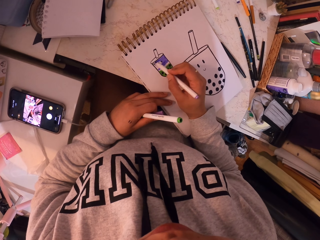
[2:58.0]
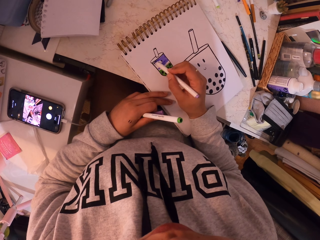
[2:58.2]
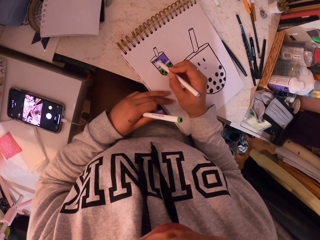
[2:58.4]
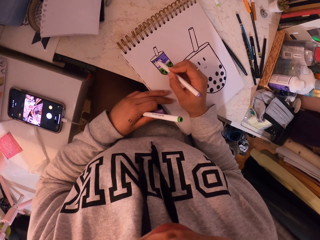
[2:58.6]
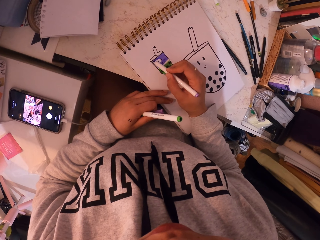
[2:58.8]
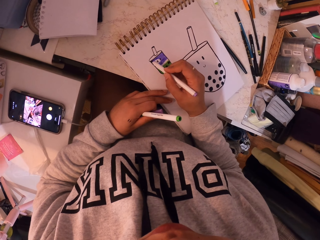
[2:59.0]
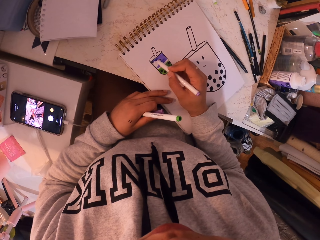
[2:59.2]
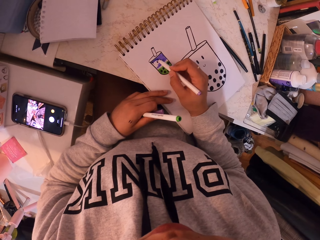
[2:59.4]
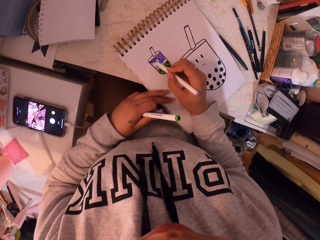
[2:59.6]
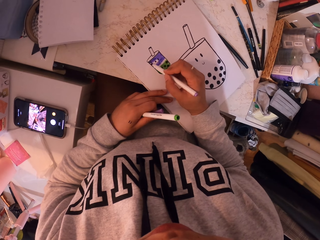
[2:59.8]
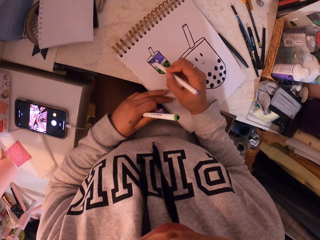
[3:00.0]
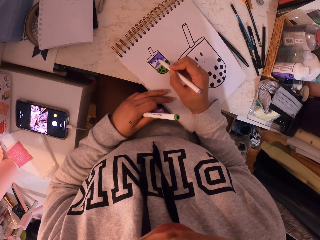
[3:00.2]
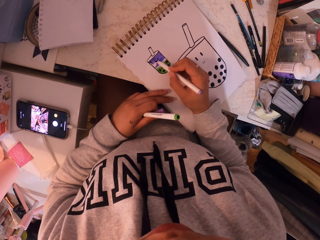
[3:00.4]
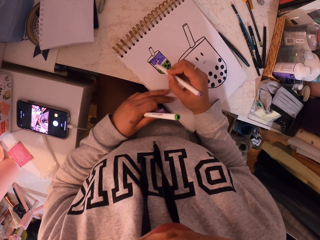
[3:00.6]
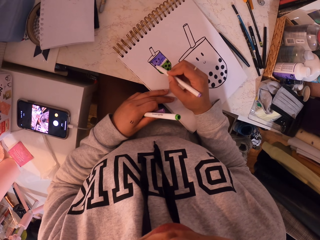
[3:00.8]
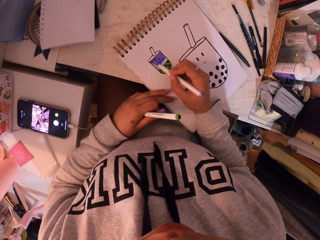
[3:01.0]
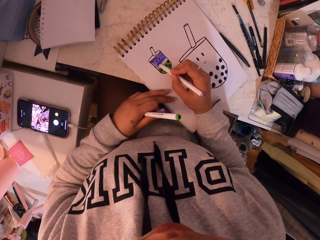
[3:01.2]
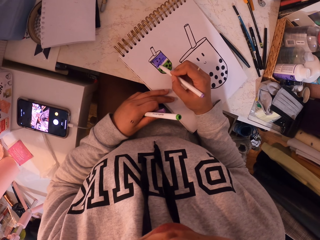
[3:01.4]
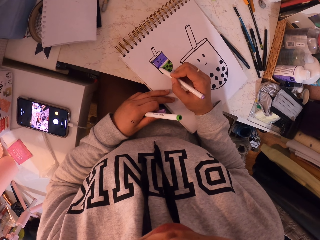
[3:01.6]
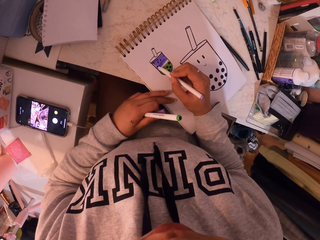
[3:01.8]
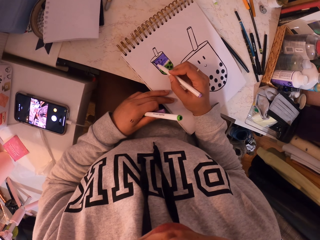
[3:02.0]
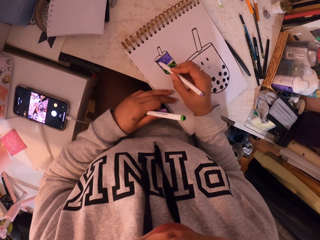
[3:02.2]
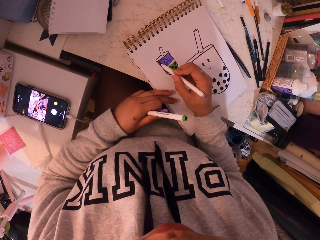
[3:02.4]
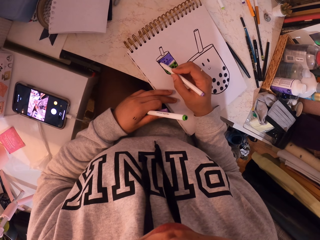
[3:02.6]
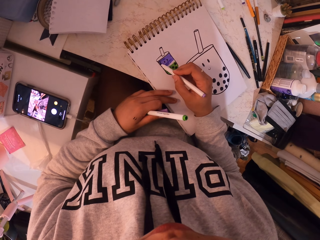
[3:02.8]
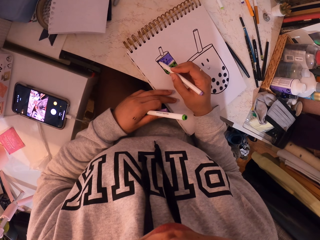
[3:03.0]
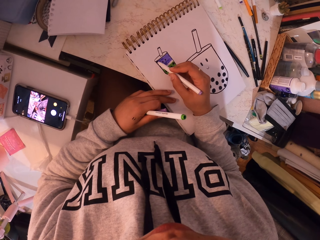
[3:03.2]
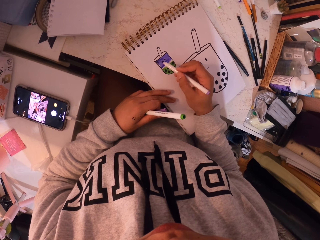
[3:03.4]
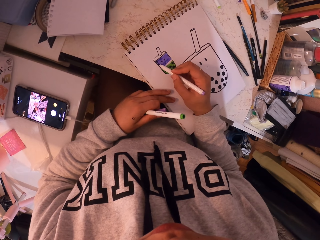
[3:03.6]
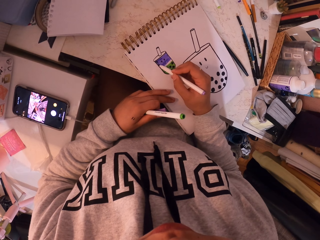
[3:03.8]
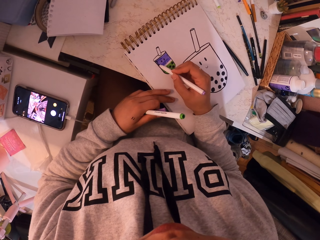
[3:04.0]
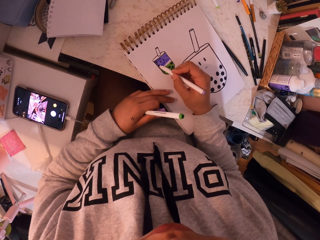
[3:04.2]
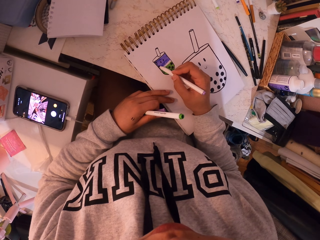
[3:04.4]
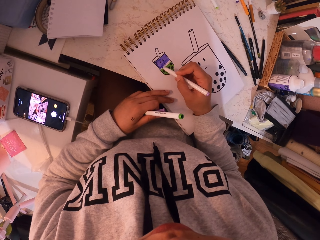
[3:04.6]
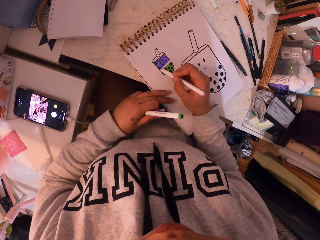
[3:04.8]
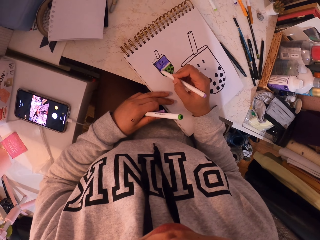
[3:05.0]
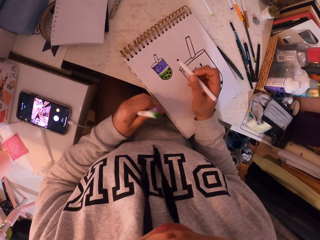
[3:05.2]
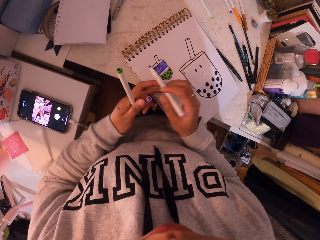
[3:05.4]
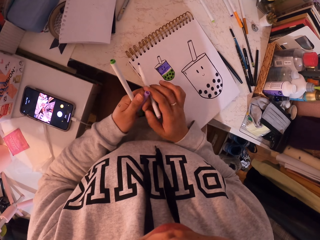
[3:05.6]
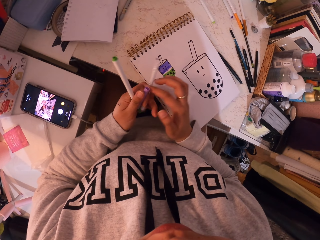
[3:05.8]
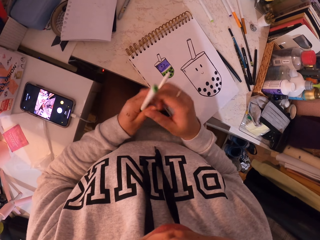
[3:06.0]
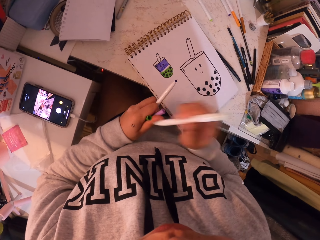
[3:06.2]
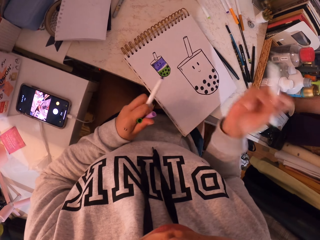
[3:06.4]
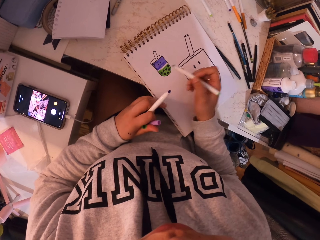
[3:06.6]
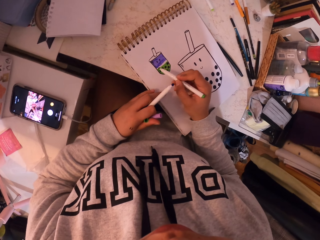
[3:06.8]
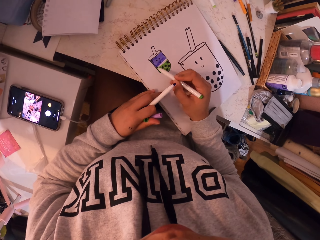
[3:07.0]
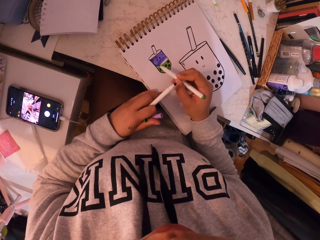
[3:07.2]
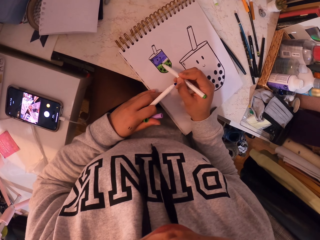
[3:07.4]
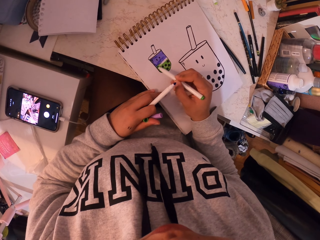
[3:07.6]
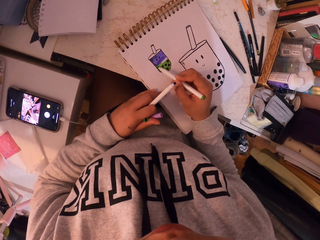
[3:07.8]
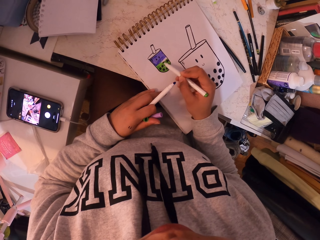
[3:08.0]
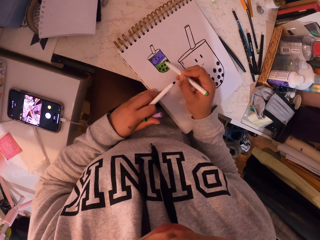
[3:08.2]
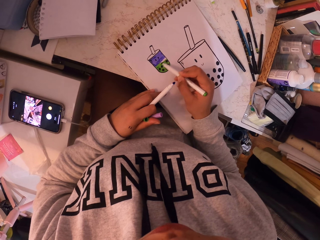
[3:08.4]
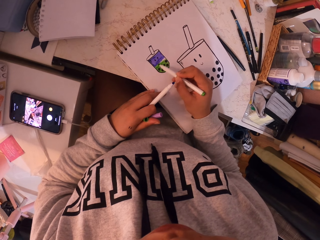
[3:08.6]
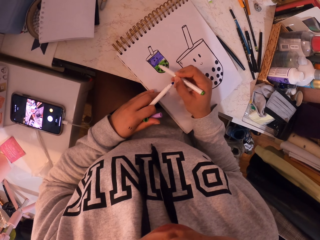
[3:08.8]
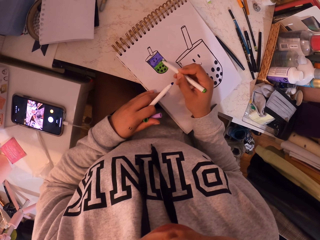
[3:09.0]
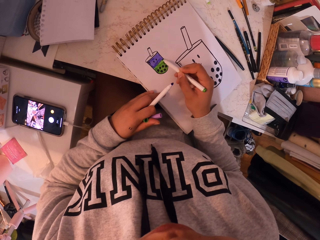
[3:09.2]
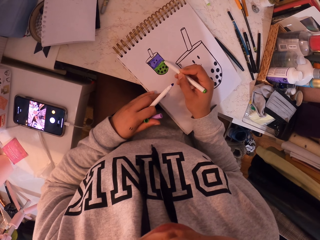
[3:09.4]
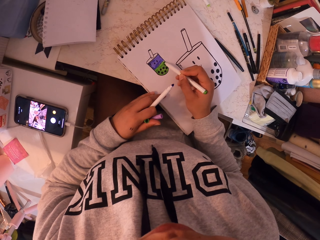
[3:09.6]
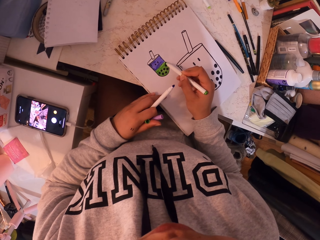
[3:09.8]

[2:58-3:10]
The camera wearer stops shading the booklet with the purple pen. They use a green pen to shade the booklet.

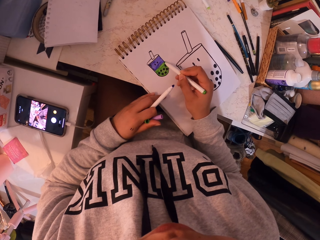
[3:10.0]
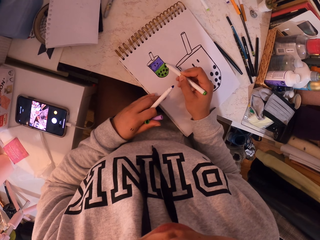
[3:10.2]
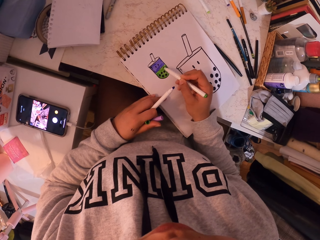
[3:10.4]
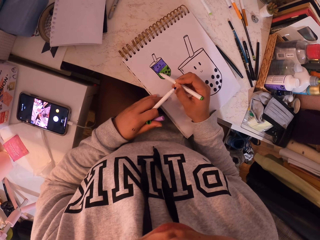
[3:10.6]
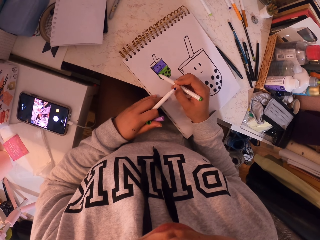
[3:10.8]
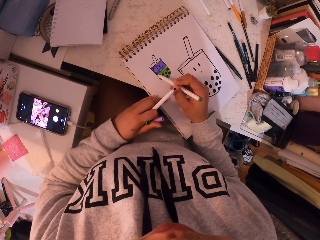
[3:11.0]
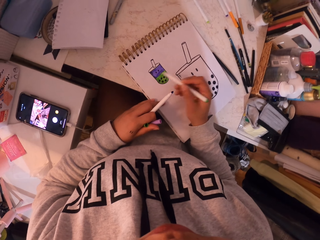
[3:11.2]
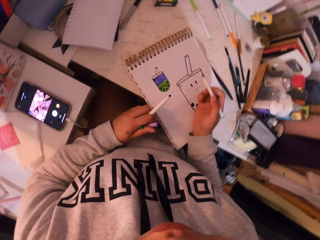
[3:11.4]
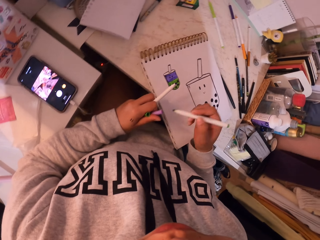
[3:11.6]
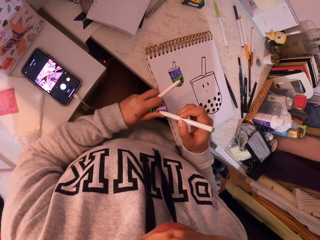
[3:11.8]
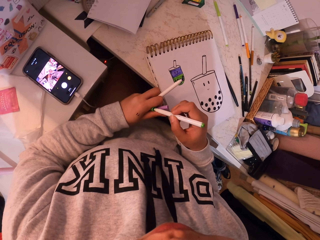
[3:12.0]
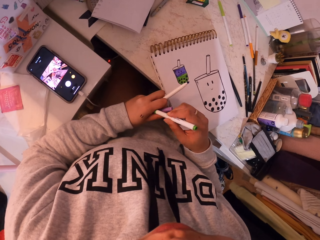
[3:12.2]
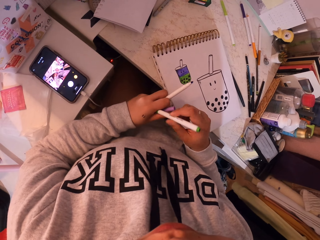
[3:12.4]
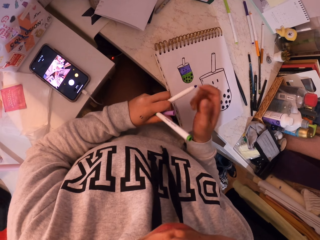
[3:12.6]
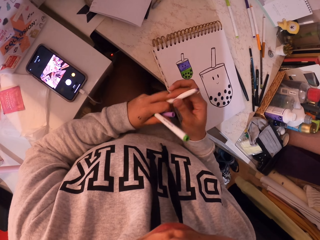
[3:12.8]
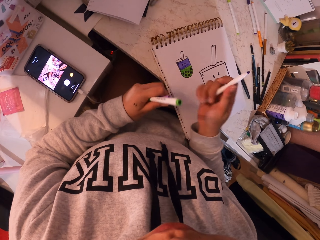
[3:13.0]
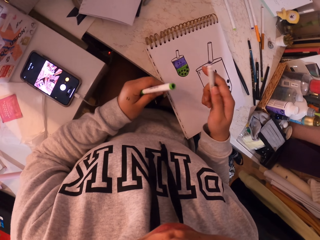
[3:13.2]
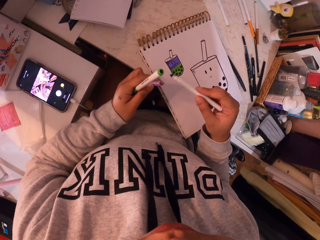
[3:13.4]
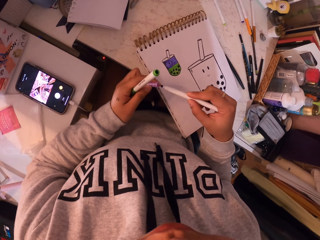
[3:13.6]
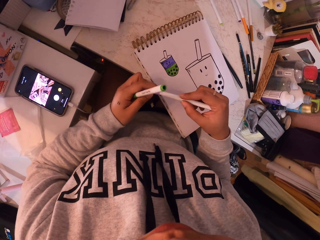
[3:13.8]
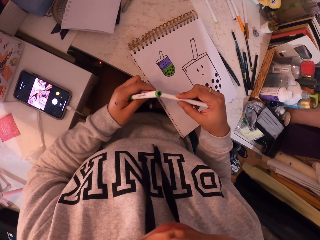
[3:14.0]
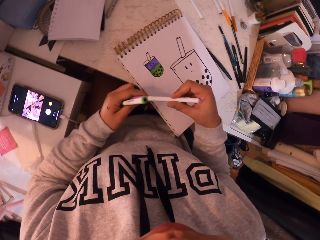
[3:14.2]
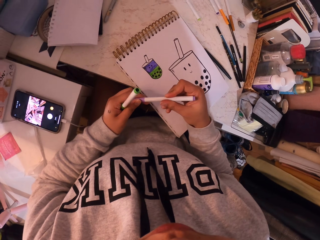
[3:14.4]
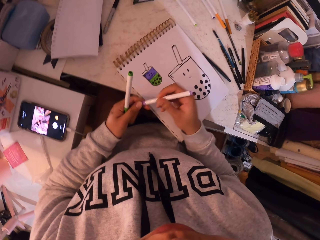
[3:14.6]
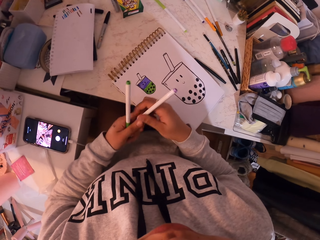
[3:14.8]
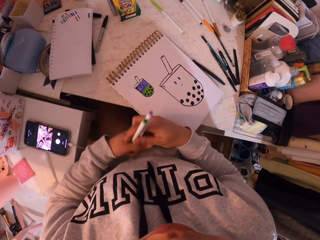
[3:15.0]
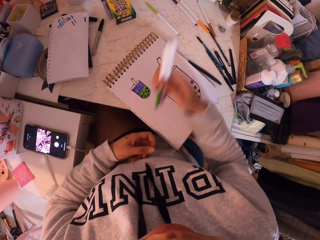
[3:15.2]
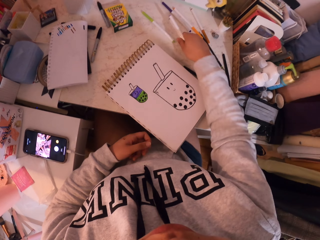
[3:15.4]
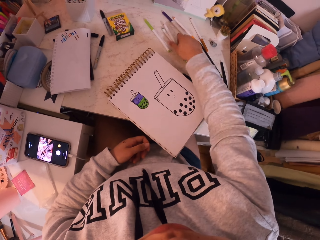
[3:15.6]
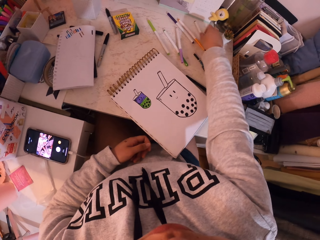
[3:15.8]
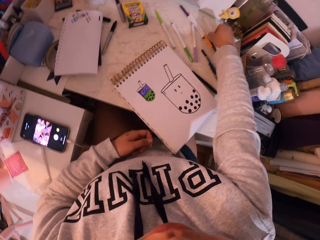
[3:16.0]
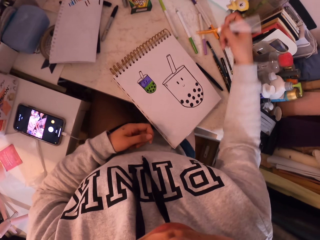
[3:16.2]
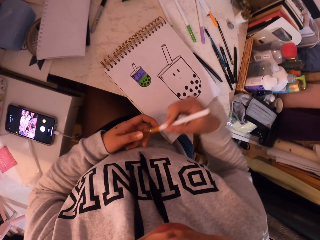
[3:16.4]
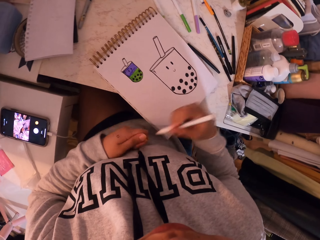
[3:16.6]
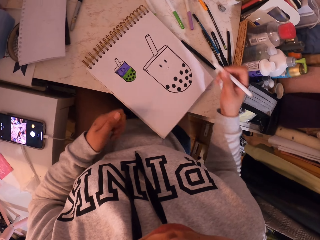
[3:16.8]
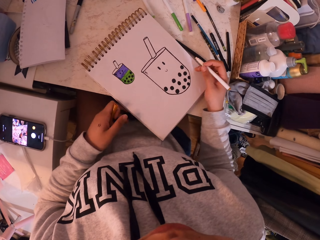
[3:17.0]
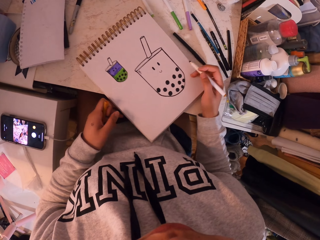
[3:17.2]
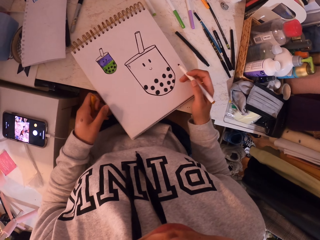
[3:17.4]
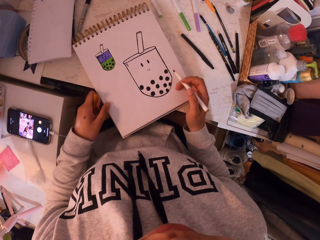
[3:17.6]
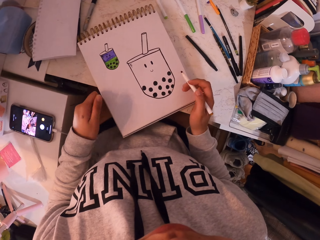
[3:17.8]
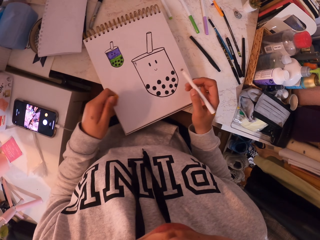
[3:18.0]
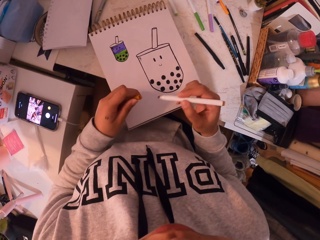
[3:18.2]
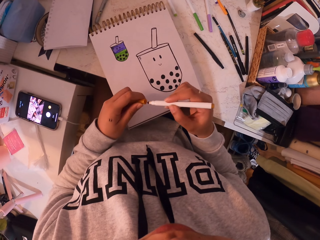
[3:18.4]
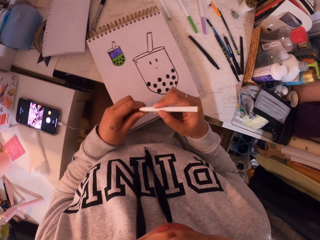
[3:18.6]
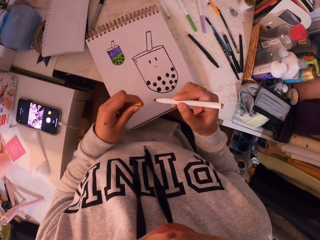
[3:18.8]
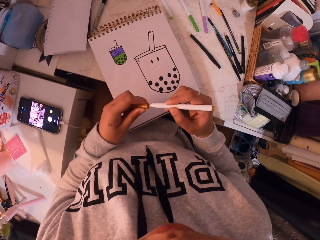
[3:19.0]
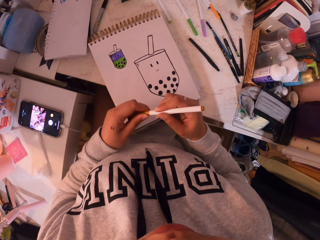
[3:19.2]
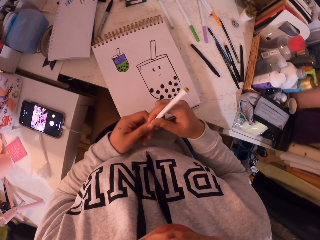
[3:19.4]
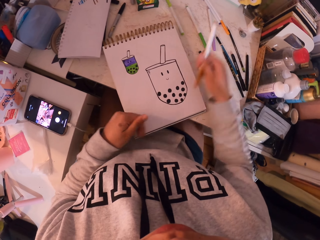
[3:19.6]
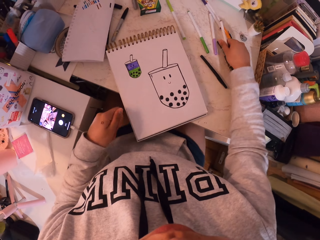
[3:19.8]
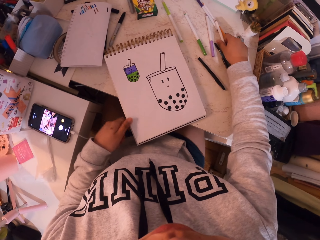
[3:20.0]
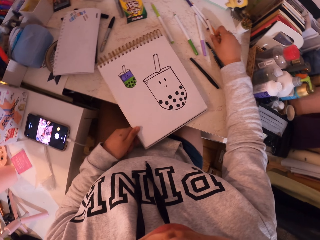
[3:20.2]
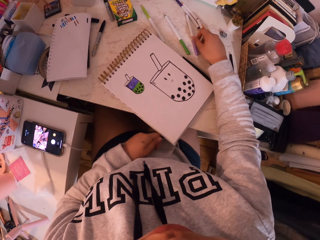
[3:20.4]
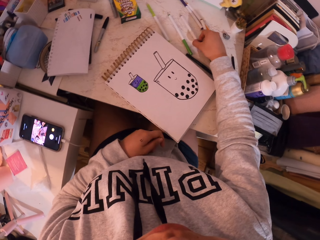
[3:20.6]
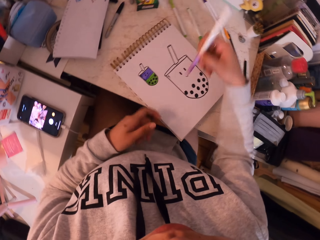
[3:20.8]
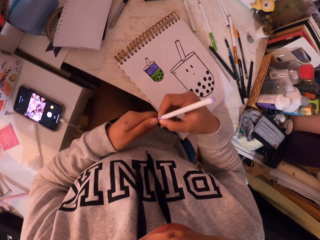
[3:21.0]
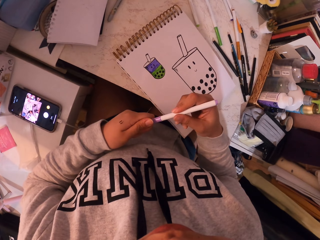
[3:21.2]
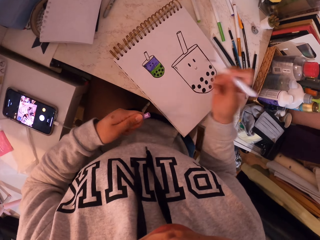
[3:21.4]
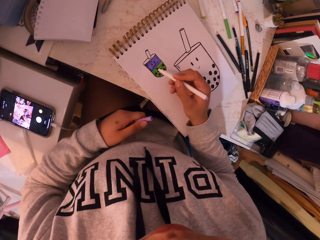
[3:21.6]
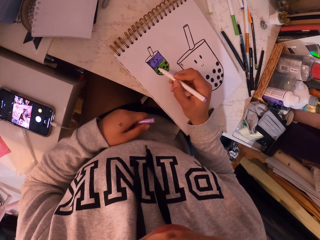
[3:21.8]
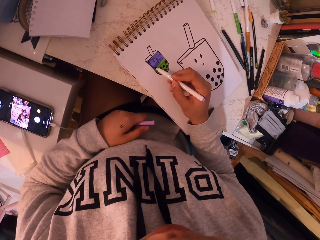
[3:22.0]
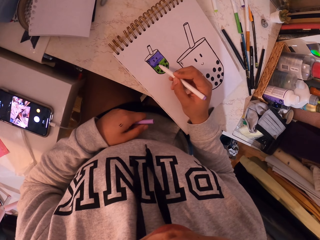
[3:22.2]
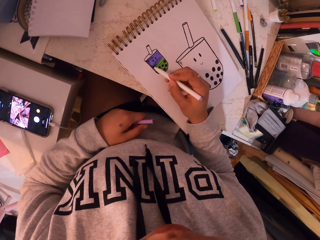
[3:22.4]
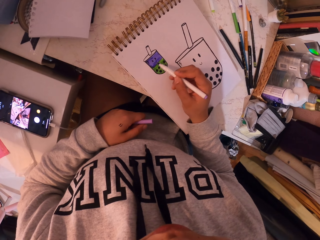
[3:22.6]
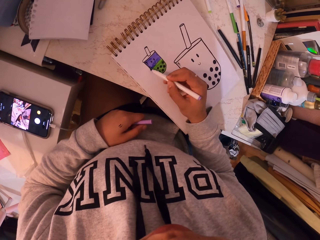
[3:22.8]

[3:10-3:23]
The camera wearer closes the purple pen. They close the purple pen again. They put the pens on the table. They pick up a brown pen. They close the brown pen. They put the pen on the table. They pick up the purple pen from the table. They shade the booklet with the purple pen.
